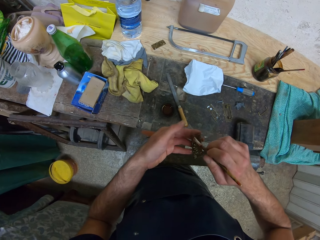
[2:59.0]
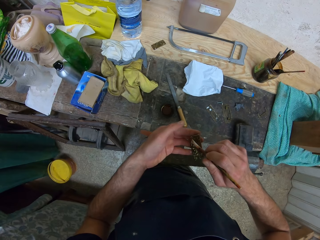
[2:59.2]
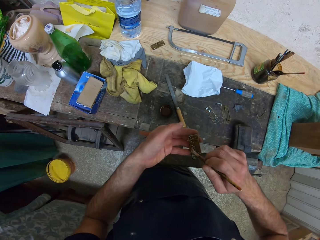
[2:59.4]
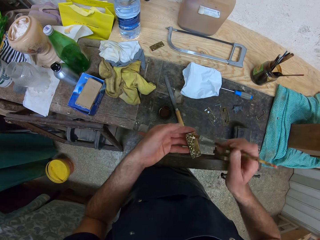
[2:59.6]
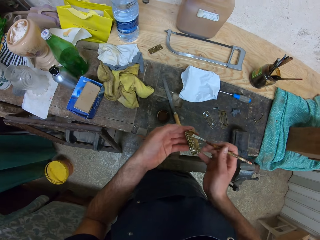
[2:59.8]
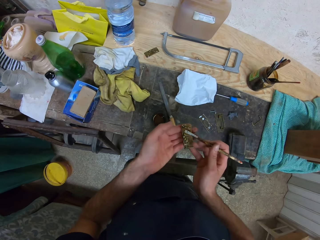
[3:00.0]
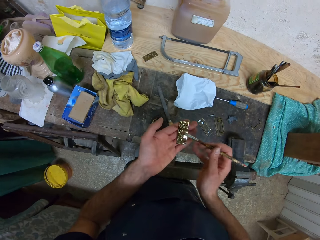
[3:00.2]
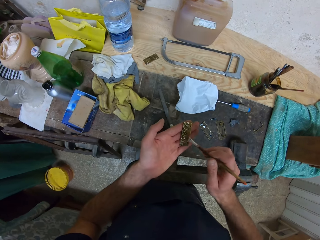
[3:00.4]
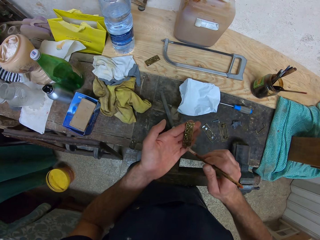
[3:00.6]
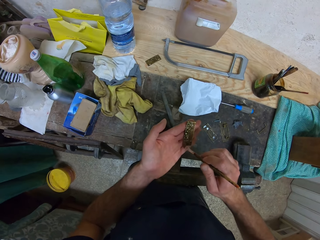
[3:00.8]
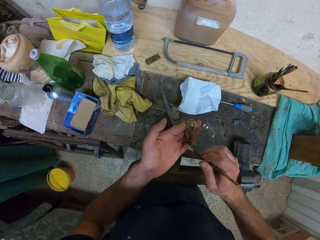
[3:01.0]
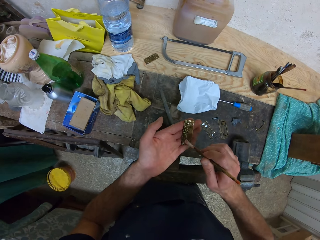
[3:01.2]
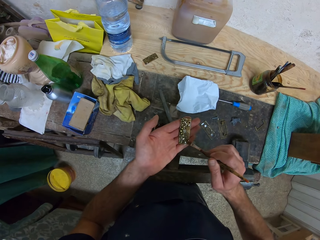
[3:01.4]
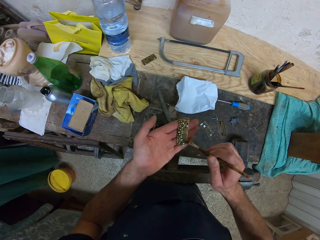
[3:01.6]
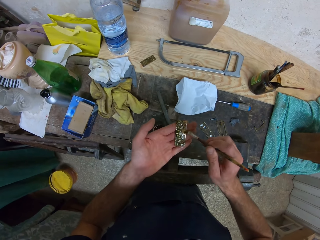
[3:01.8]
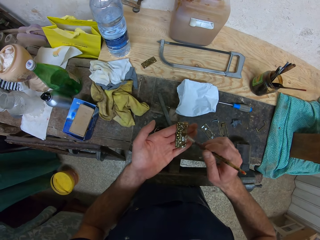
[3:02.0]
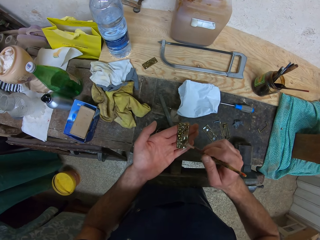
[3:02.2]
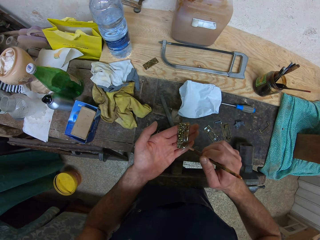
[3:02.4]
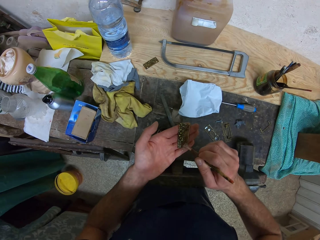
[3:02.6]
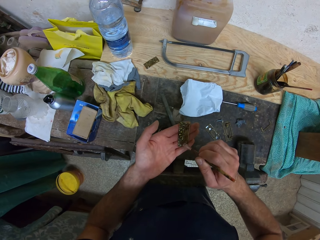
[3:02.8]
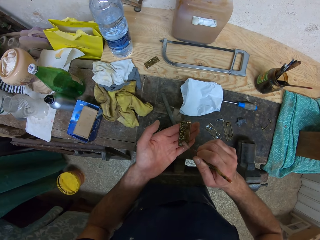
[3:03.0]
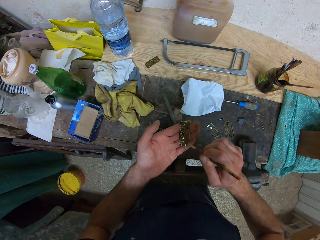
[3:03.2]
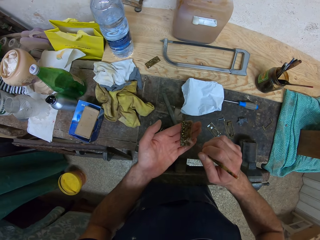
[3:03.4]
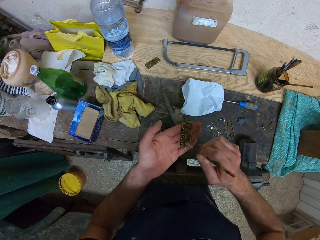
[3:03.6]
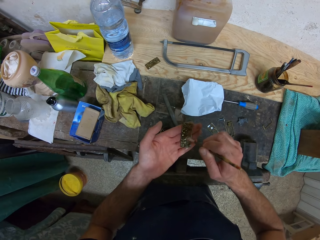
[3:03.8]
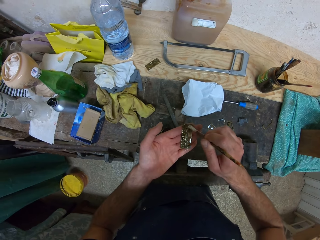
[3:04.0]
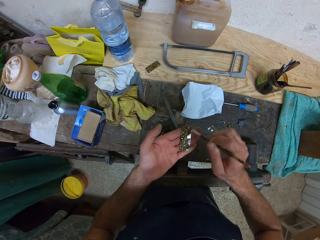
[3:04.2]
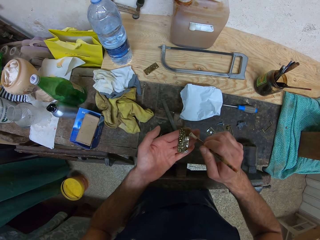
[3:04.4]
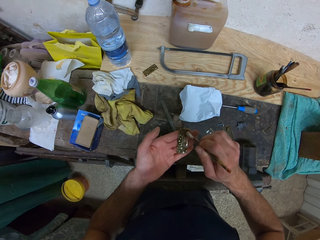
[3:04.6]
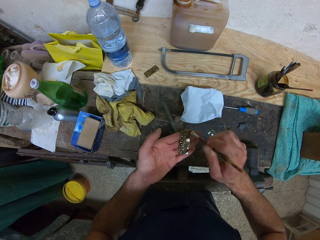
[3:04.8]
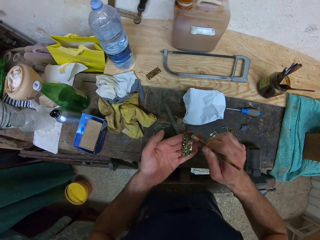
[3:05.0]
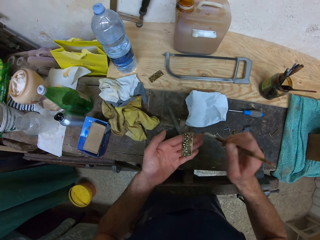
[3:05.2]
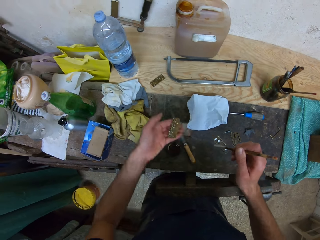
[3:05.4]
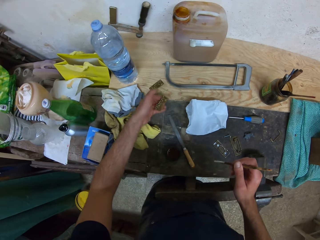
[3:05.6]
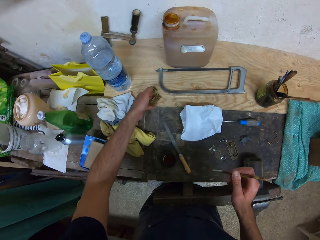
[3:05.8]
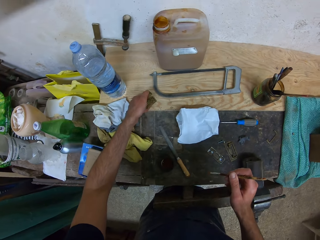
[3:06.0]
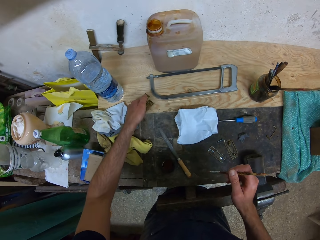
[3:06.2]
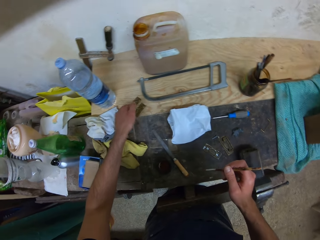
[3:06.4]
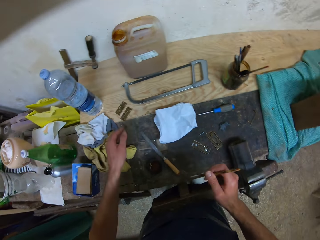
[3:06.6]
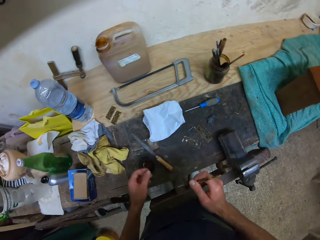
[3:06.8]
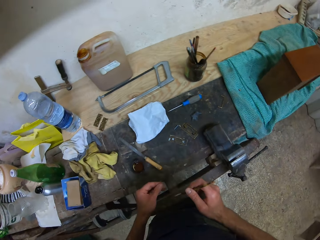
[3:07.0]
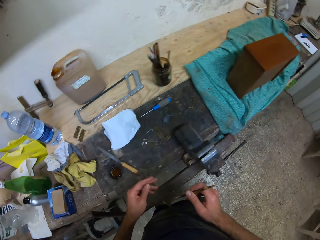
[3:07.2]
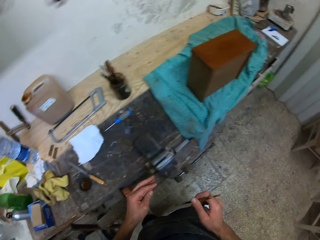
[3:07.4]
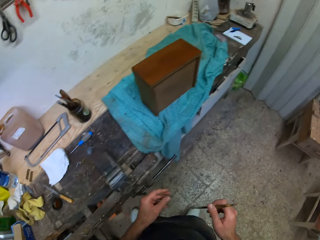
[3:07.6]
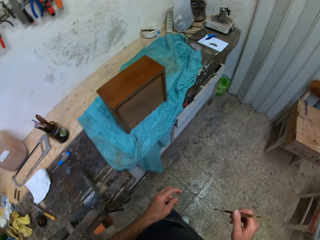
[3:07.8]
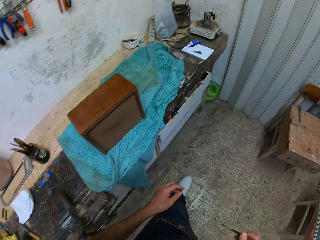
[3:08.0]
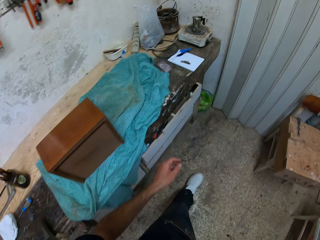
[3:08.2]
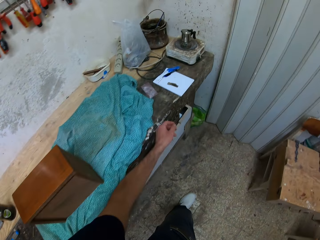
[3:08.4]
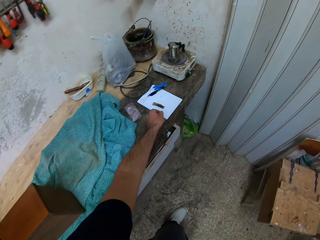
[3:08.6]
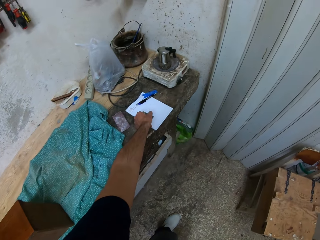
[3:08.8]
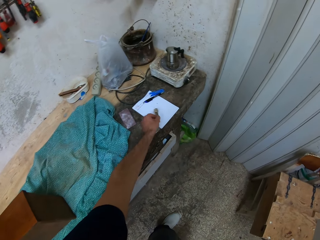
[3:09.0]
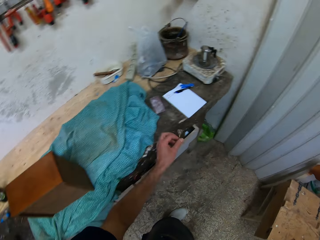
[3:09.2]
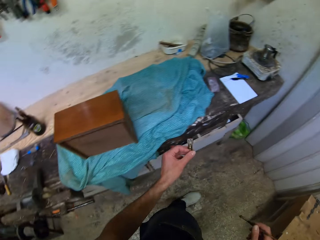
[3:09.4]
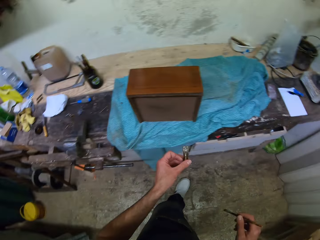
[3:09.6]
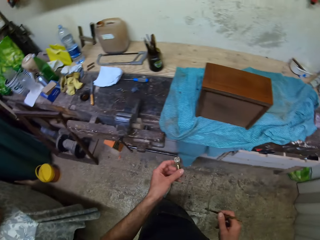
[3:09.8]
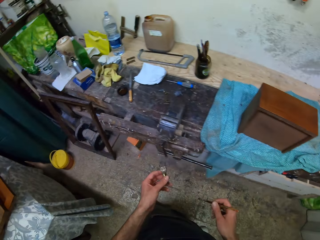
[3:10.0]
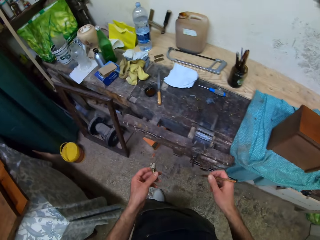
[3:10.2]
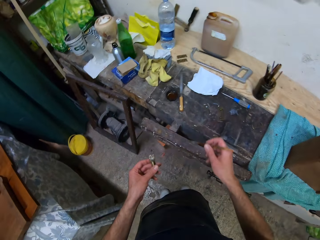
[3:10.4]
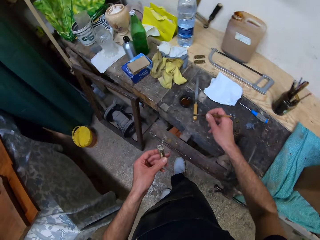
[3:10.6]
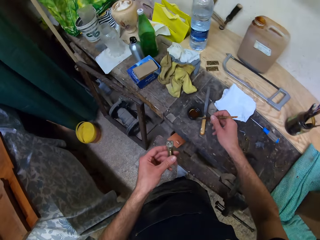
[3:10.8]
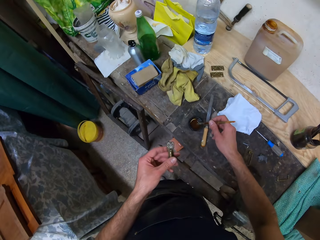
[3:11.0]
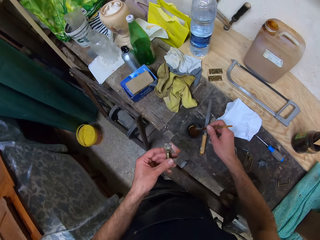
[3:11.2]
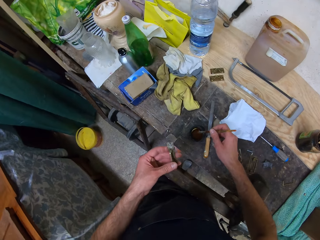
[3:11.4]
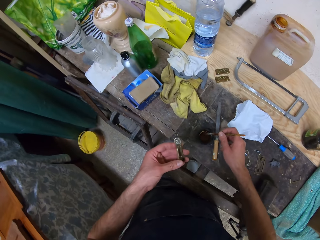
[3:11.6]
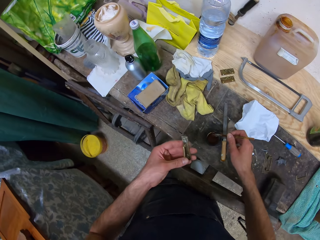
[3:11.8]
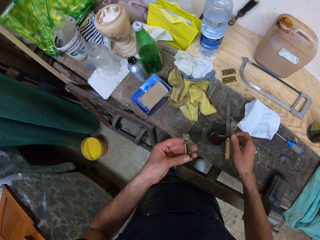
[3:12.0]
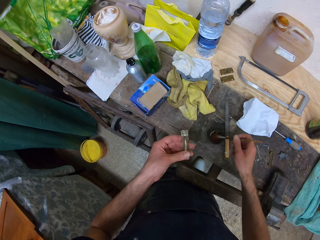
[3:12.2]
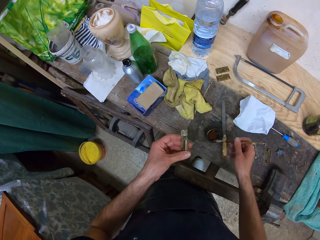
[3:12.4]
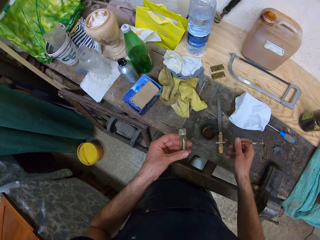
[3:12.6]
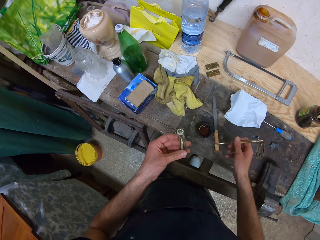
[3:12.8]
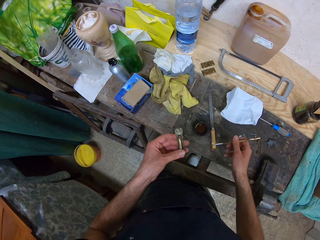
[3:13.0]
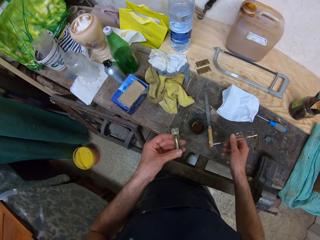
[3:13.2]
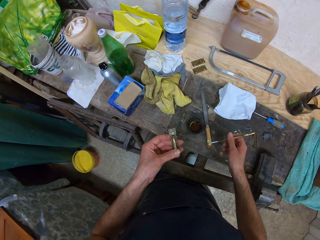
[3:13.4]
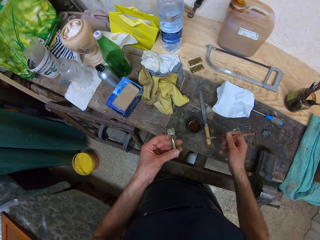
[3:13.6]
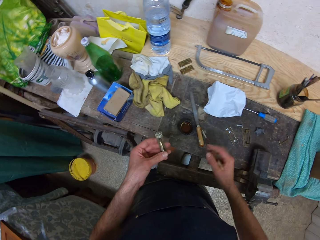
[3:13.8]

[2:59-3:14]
The camera wearer drops the object in his left hand on the table. He walks to the right of the table. He picks an object from the table with his left hand. He walks towards the keg cap. He dips the brush into the keg cap.

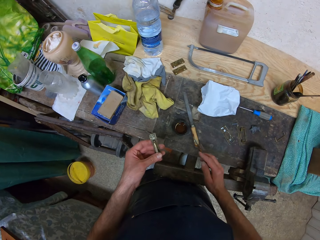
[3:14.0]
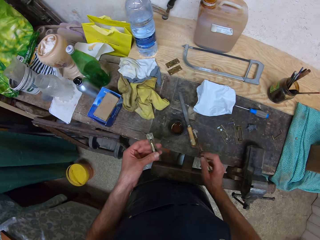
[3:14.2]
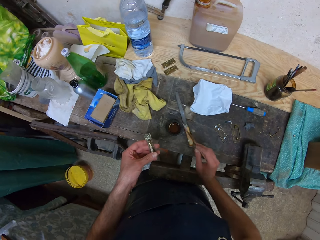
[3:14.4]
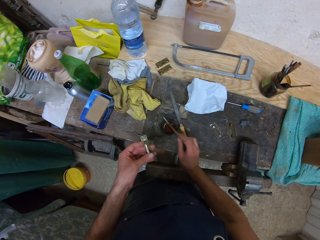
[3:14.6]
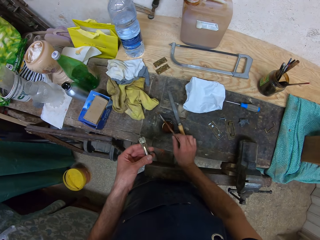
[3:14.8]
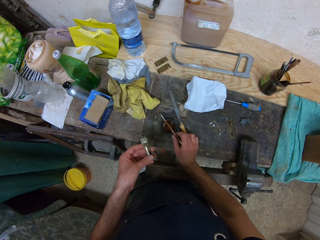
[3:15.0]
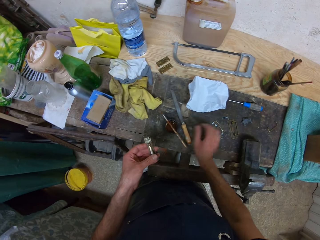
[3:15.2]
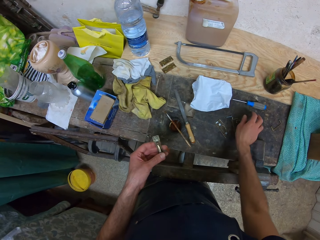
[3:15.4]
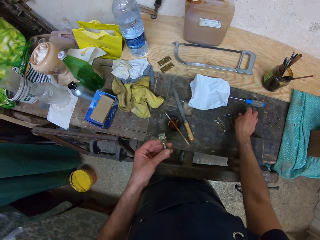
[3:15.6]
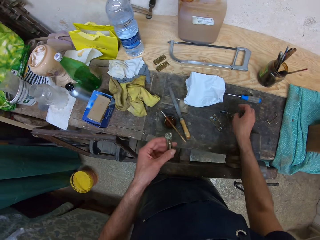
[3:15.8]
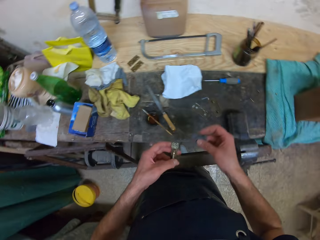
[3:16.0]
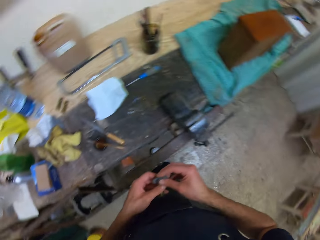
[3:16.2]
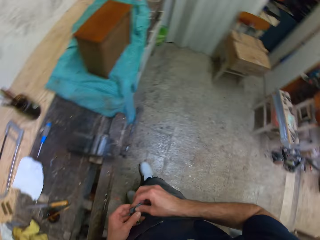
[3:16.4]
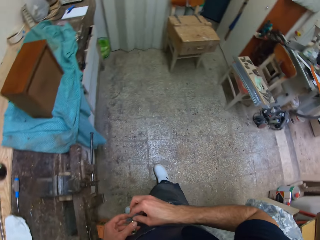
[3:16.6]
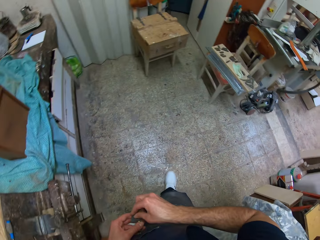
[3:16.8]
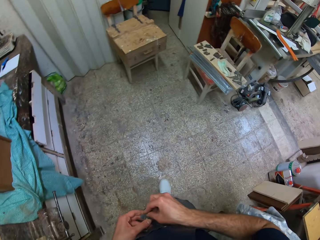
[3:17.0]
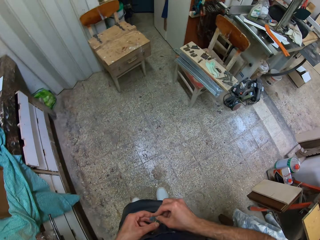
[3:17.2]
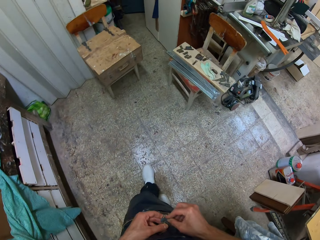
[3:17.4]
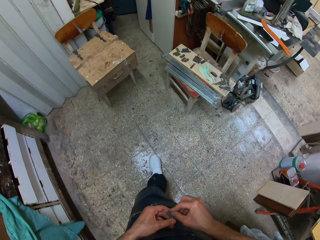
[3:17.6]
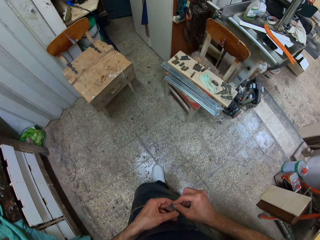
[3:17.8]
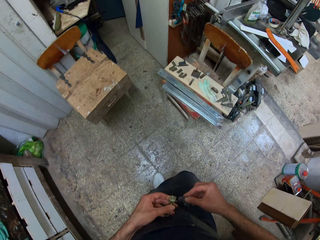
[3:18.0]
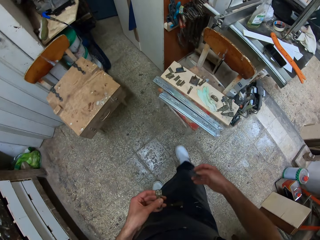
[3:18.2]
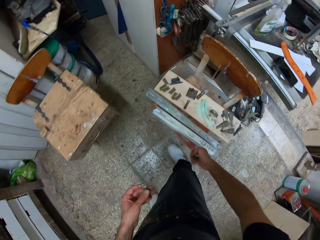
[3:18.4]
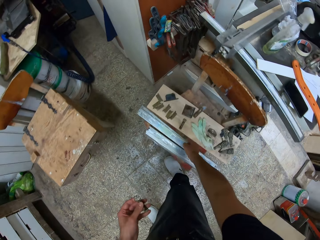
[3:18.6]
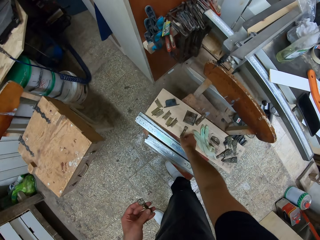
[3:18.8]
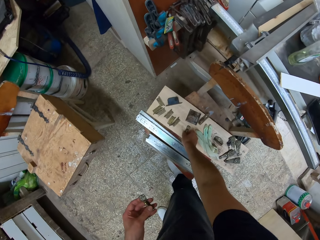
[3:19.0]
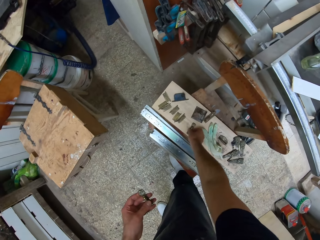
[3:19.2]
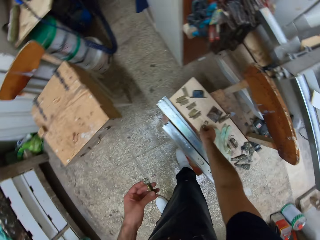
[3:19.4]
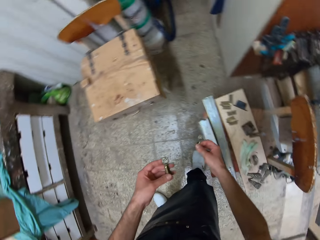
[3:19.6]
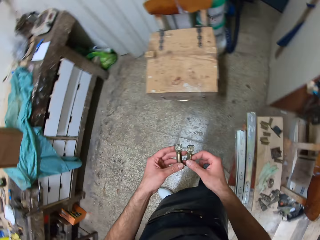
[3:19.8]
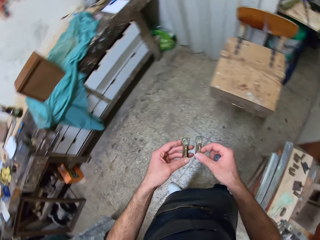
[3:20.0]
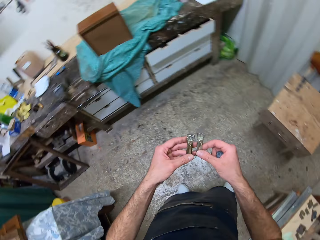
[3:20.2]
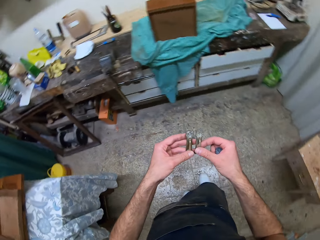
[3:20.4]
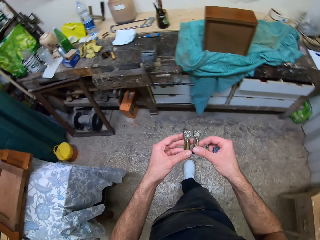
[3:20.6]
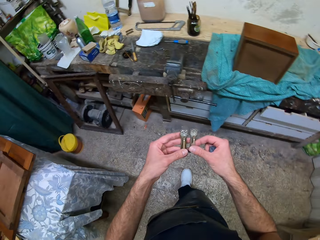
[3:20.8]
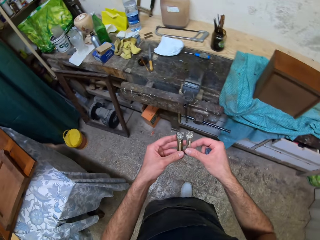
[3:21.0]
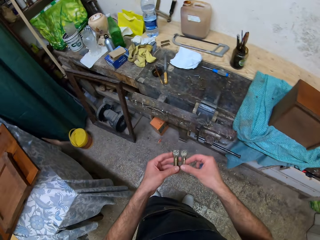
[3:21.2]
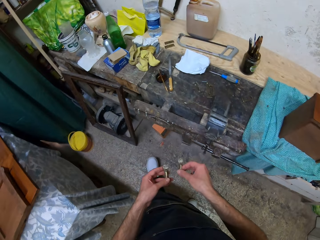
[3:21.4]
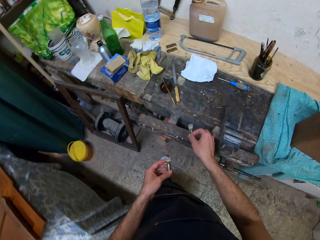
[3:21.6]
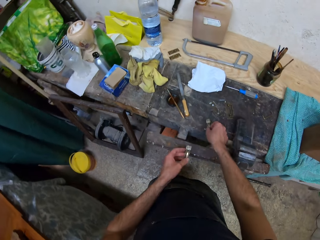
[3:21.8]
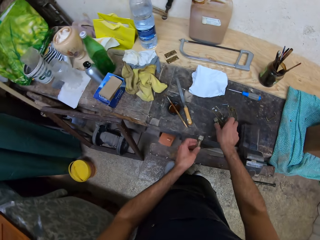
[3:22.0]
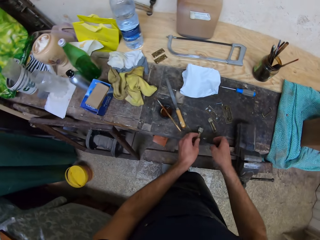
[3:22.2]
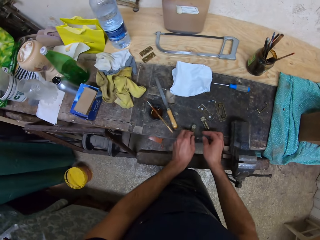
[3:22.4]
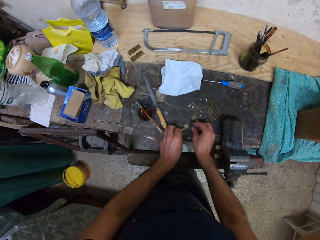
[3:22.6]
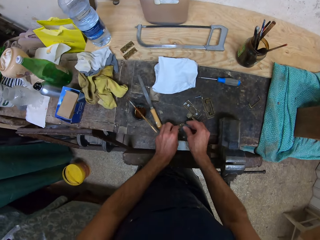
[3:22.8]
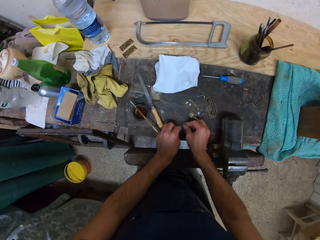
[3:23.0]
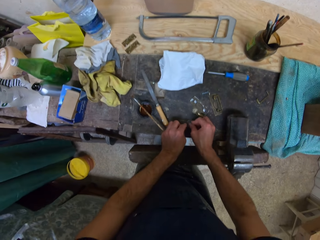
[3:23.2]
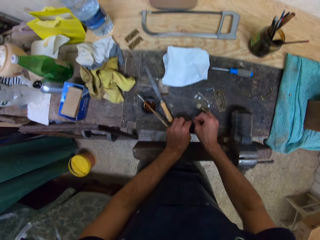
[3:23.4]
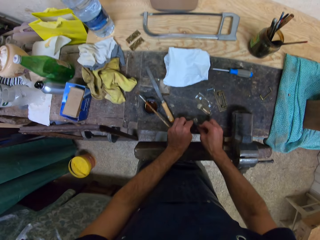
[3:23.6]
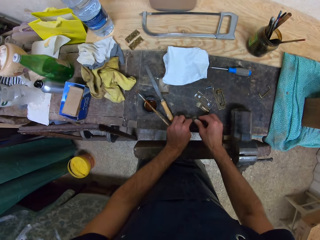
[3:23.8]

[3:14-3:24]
The camera wearer drops the brush on the keg cap. He picks up the sandpaper with his right hand. He sandpapers the object in his left hand. He walks to another part of the workshop. He picks another object from a stool with his right hand. He walks away from the stool. He compares the object in his right hand to the object in his left hand. He drops the objects in both hands on the table. He sandpapers the object from his left hand.
